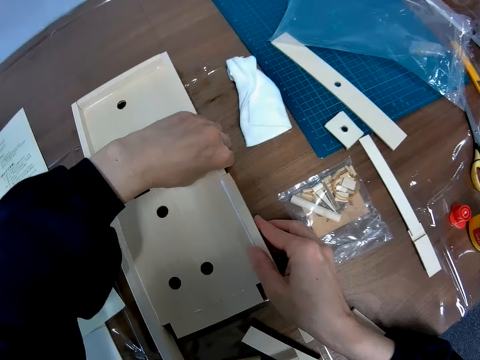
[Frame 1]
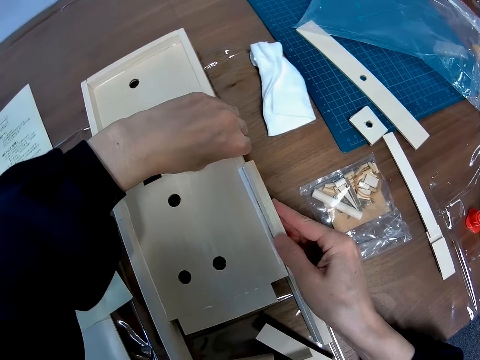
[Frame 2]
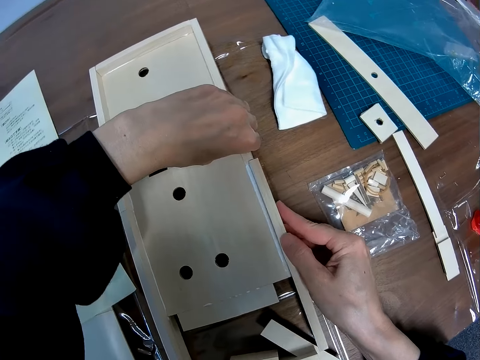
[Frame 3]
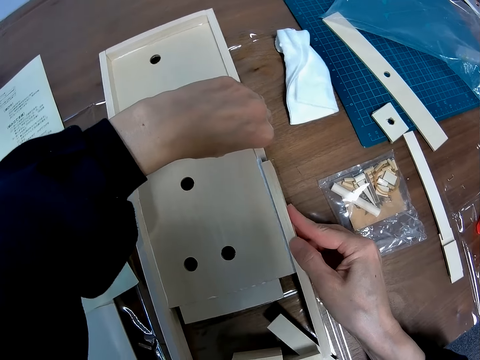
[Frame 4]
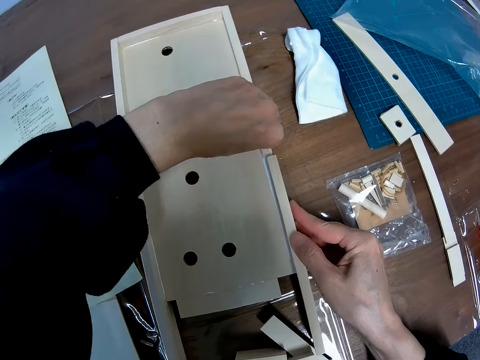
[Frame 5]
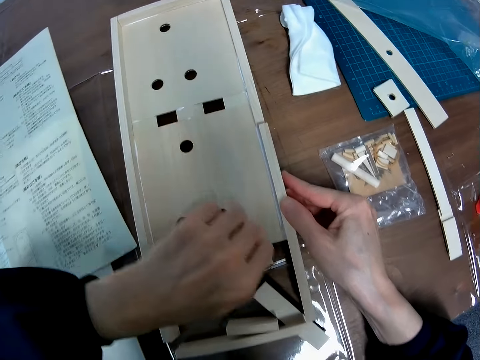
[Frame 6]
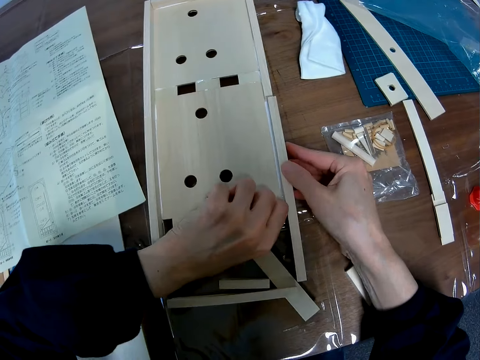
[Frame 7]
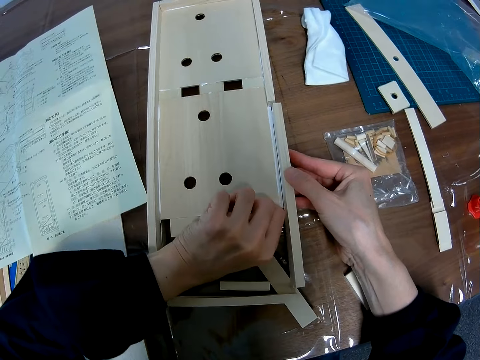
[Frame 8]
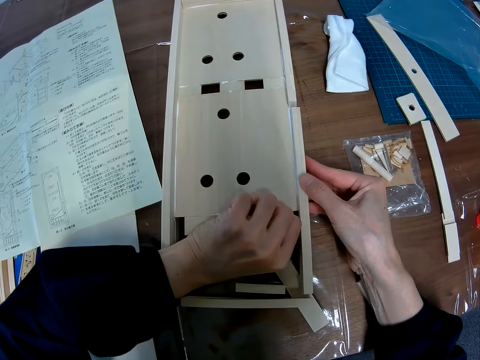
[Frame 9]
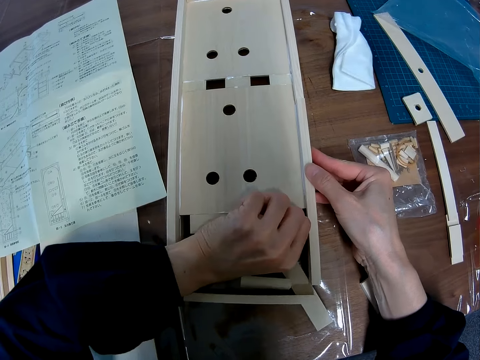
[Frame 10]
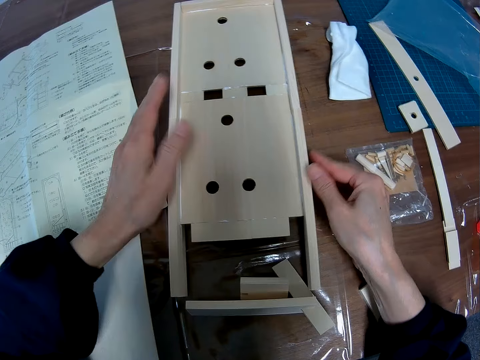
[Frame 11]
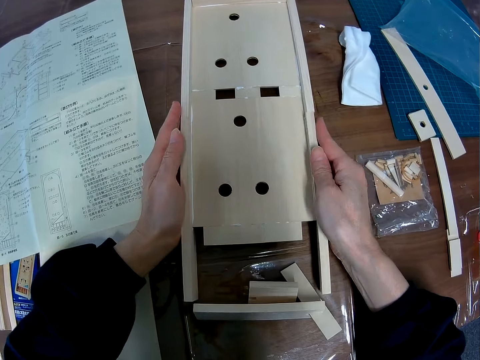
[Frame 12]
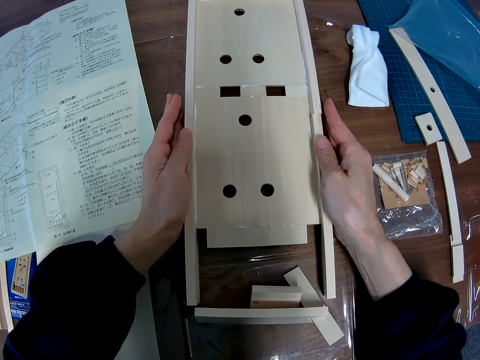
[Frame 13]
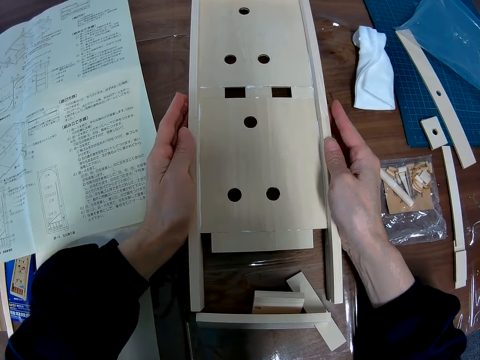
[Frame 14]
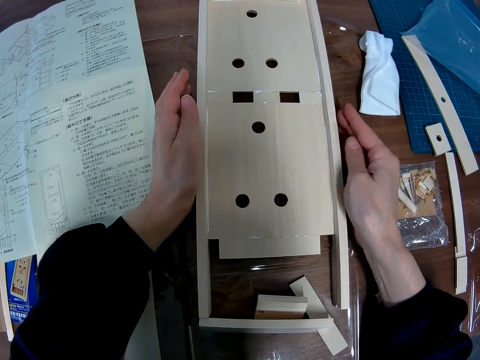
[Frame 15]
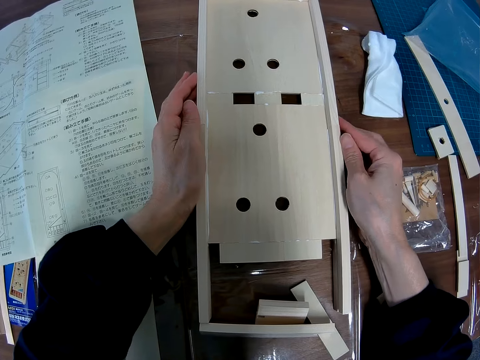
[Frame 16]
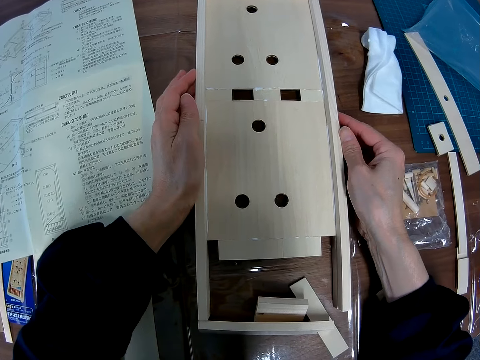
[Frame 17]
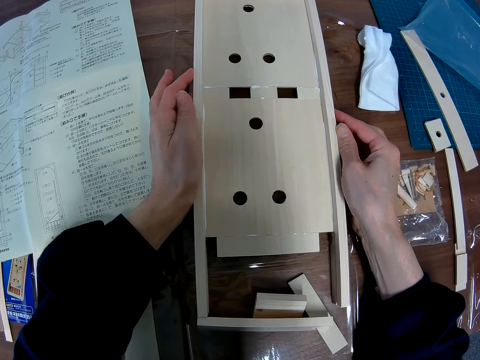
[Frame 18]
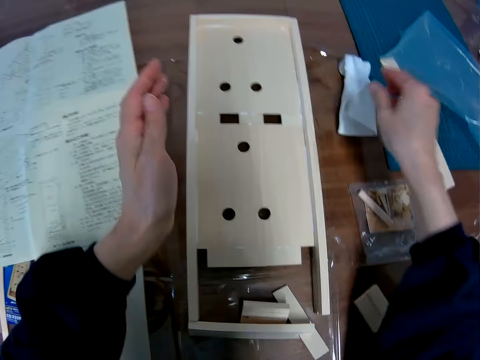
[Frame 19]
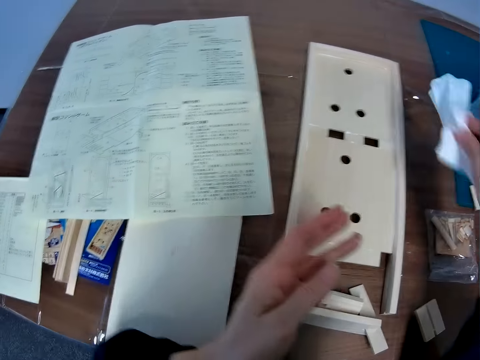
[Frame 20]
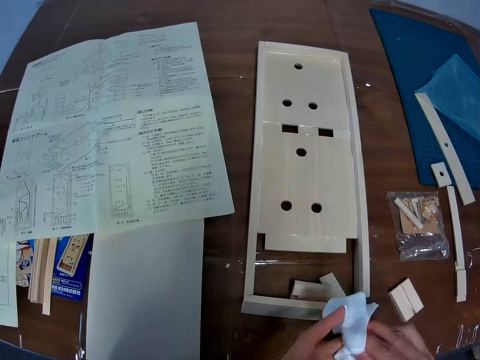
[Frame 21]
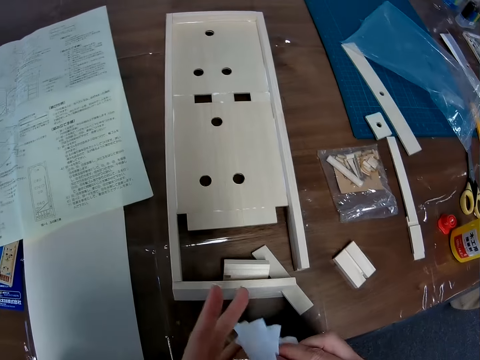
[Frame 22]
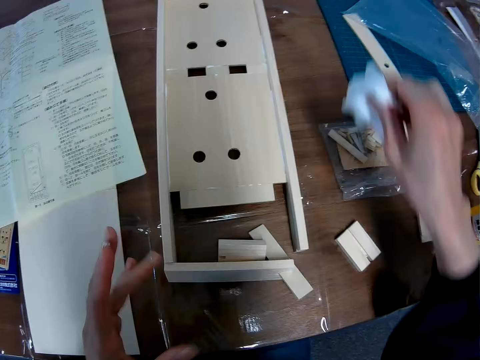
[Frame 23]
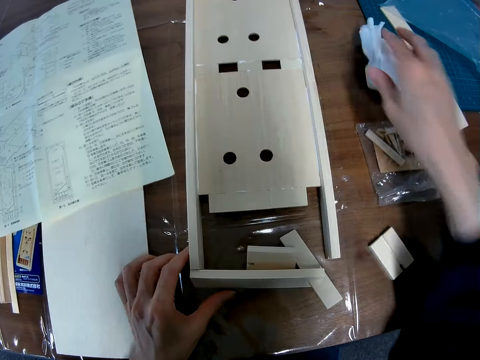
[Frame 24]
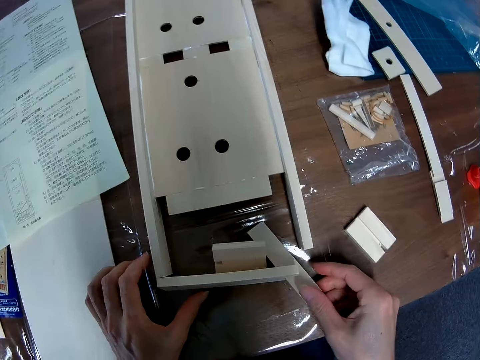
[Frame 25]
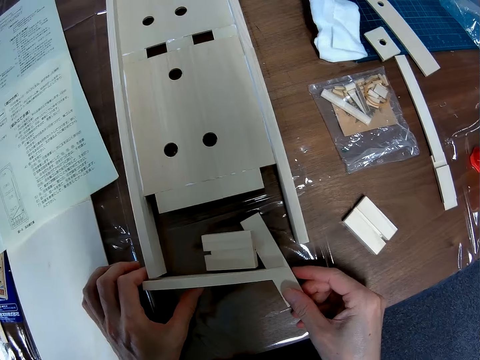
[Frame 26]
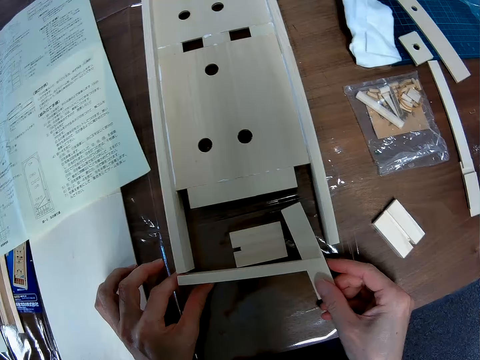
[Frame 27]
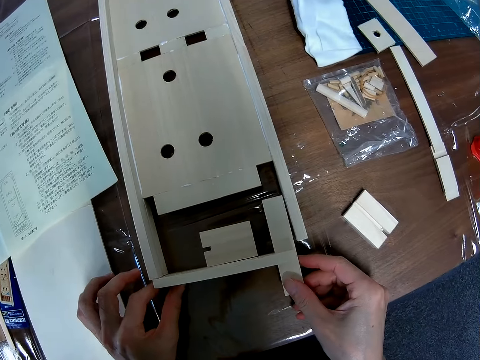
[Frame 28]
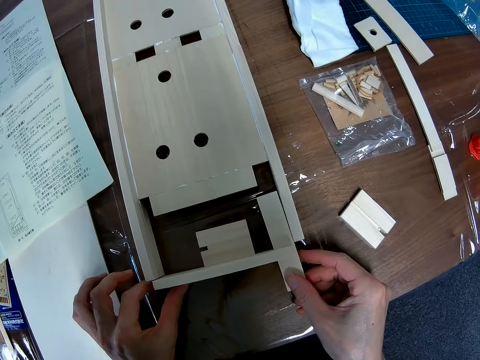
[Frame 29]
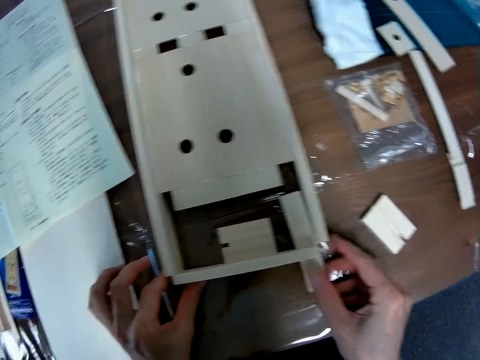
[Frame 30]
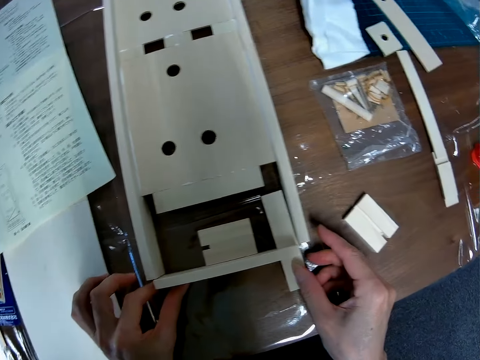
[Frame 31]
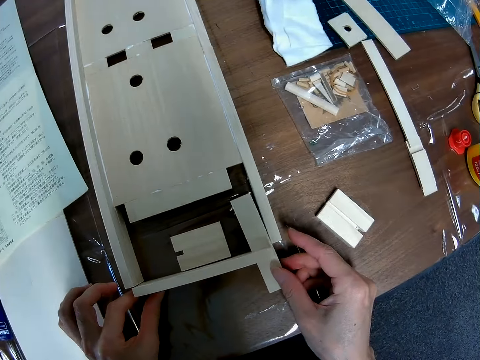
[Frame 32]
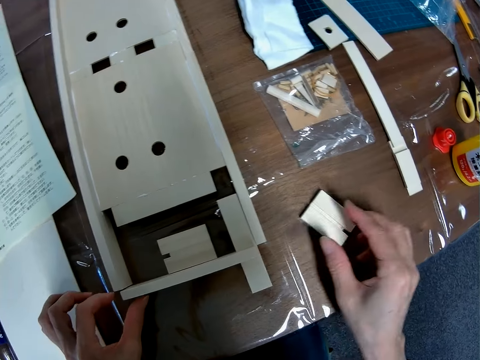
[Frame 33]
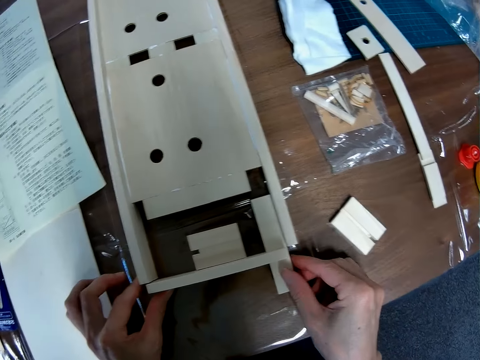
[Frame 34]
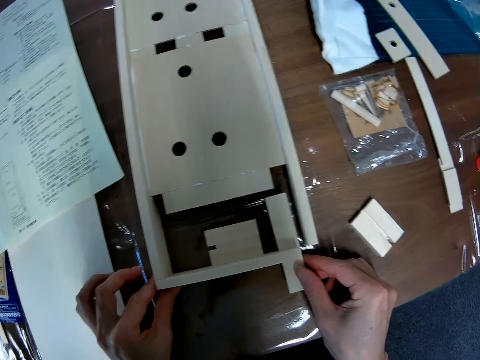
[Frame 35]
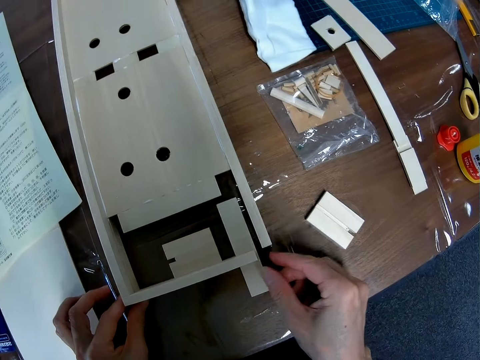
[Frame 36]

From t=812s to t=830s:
The camera wearer picks up the cloth from the table again. He wipes his hands with the cloth and drops the cloth on the table. He continues reassembling the pieces together. He fixes something. He fixes the wood craft.

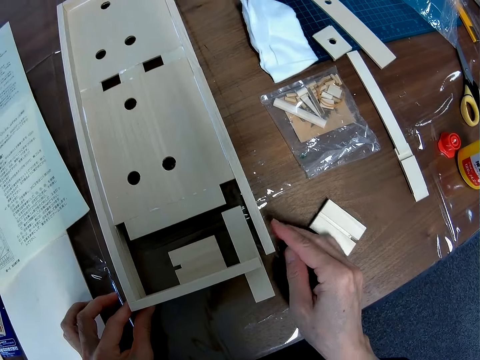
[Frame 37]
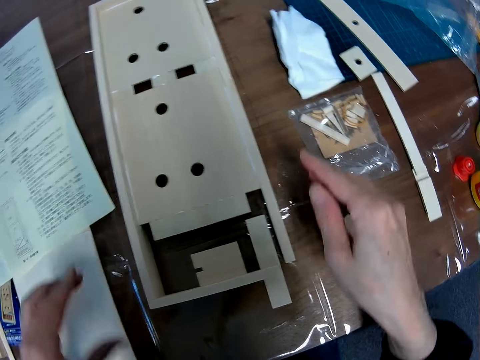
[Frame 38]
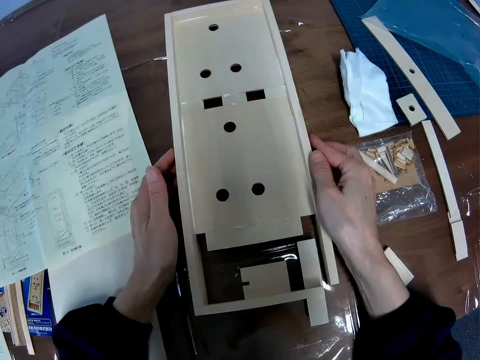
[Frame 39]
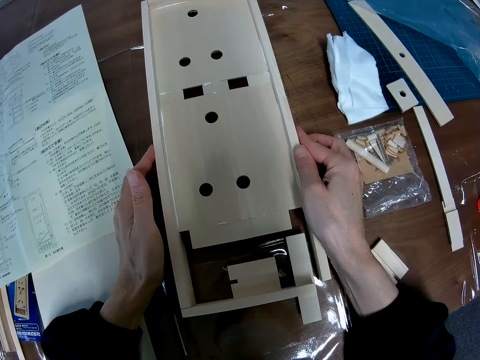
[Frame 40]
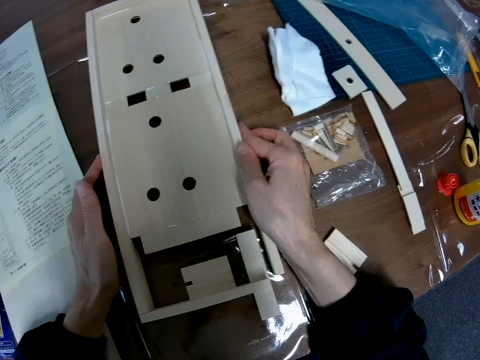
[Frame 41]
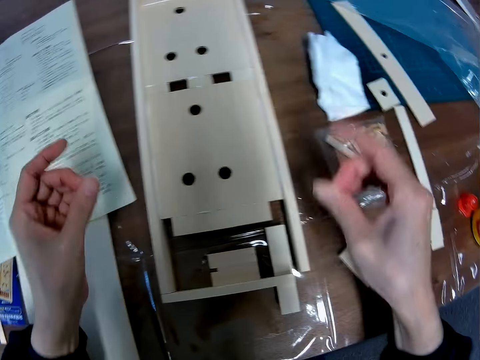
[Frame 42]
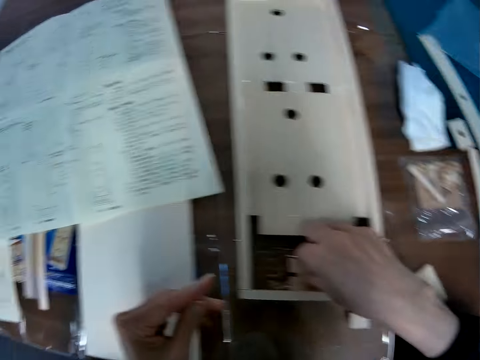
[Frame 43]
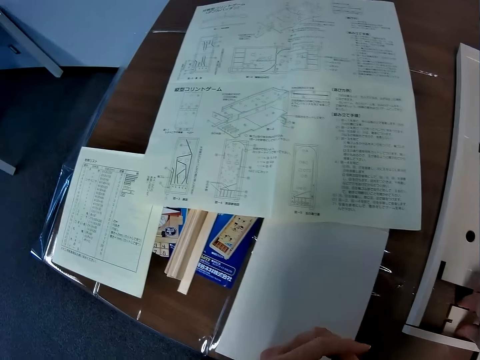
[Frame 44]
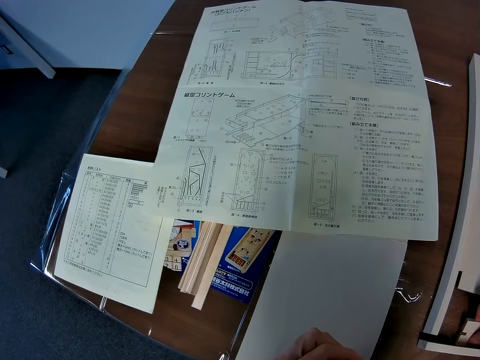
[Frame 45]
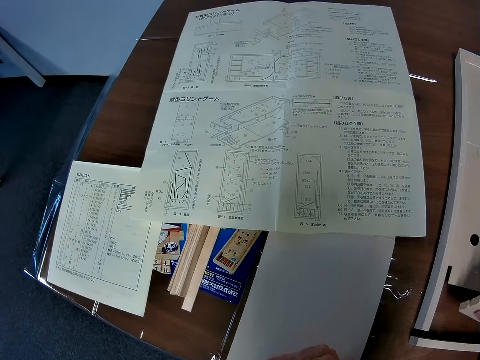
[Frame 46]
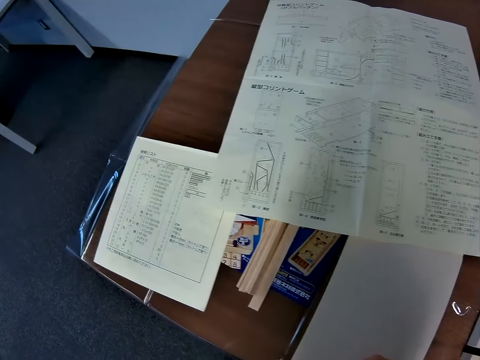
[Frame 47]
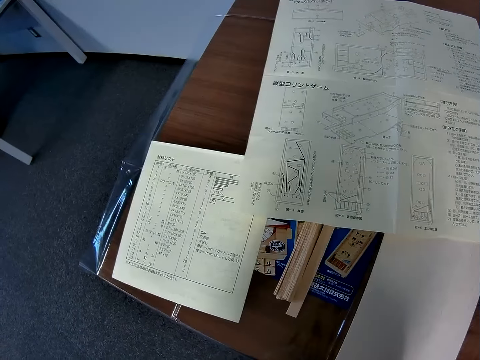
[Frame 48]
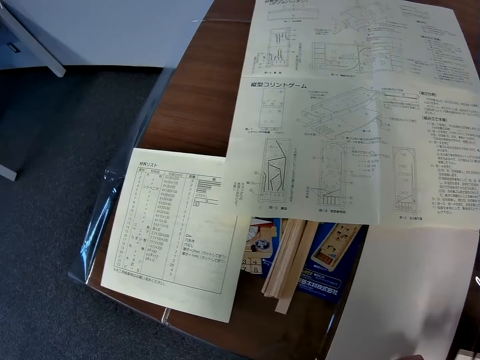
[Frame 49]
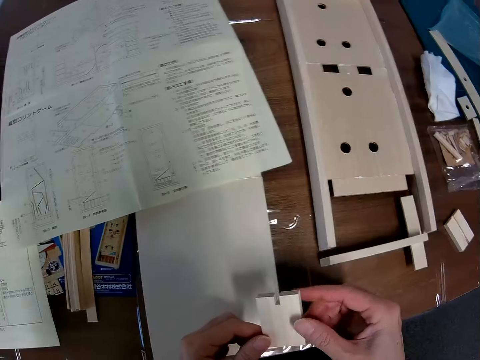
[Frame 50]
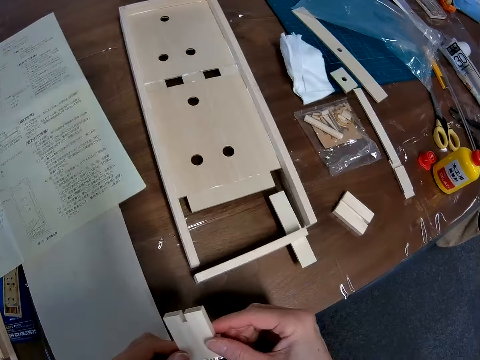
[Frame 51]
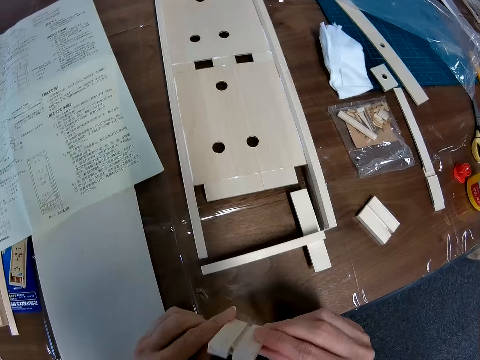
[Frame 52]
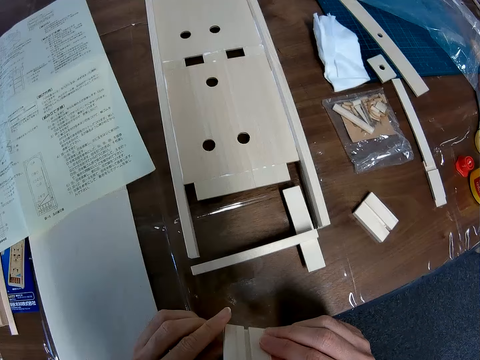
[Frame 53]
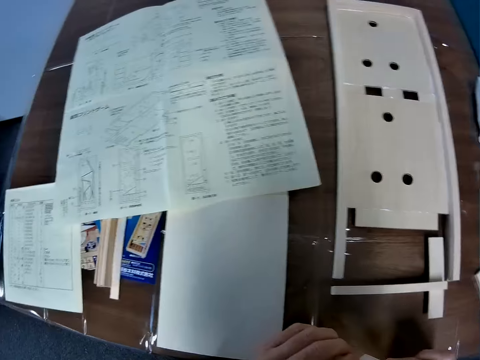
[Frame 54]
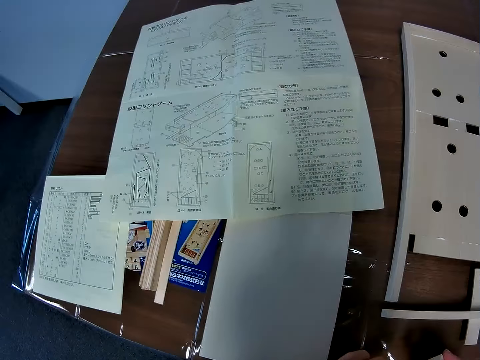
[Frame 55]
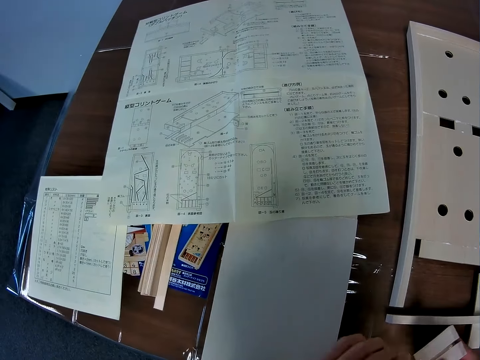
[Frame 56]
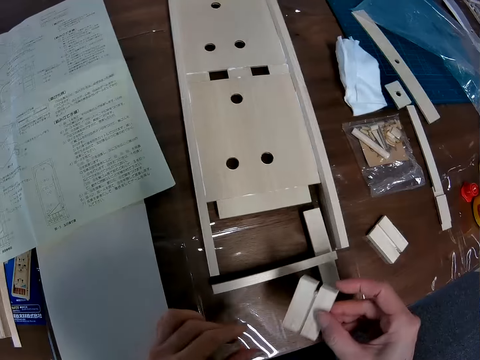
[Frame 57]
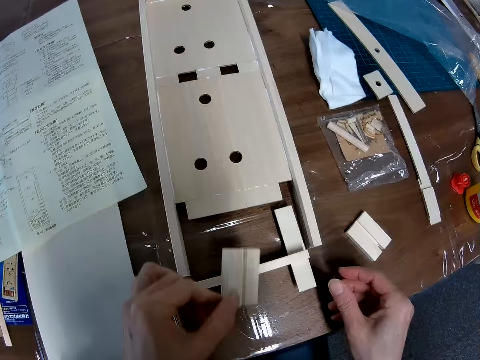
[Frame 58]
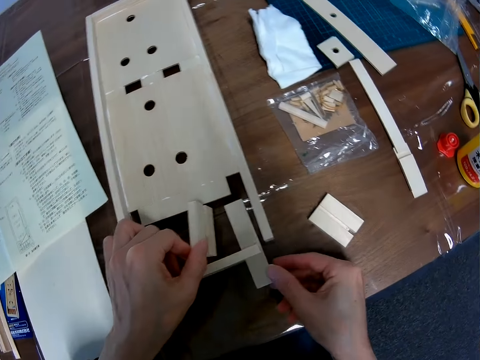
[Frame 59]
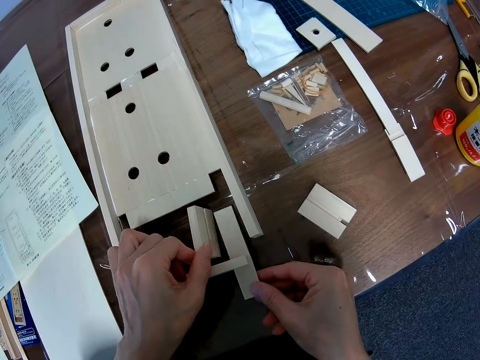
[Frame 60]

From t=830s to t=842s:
The camera wearer presses the sides of the wooden mechanical model with his hands. He picks up a piece from the table. He scans through a blueprint on the table. He glances at a paper on the table with symbols on it. He checks the piece in his hand. He takes a piece of wood. He glances at the blueprint on the table. He puts the piece together with the other pieces on the table near the wooden mechanical model. He fixes the wood craft.
